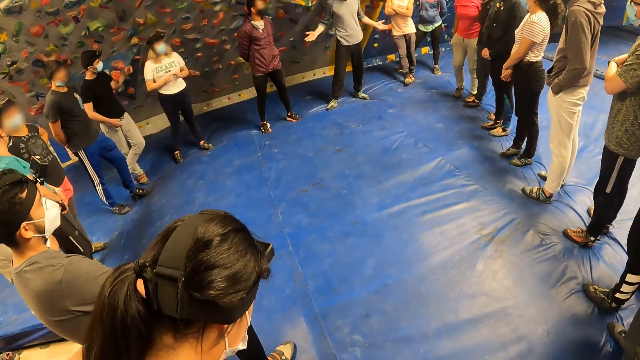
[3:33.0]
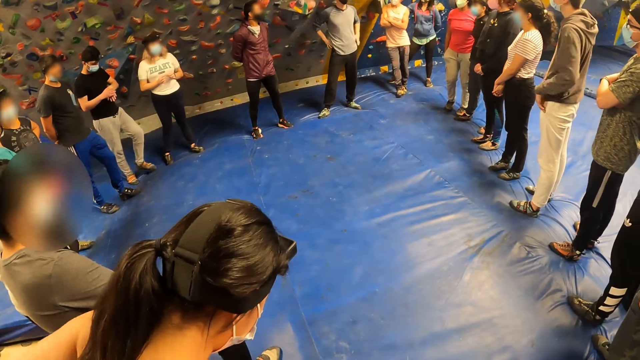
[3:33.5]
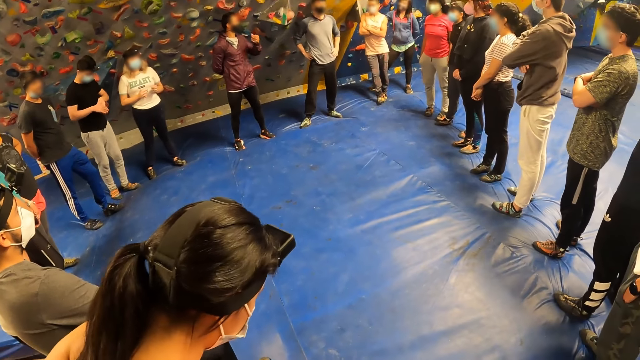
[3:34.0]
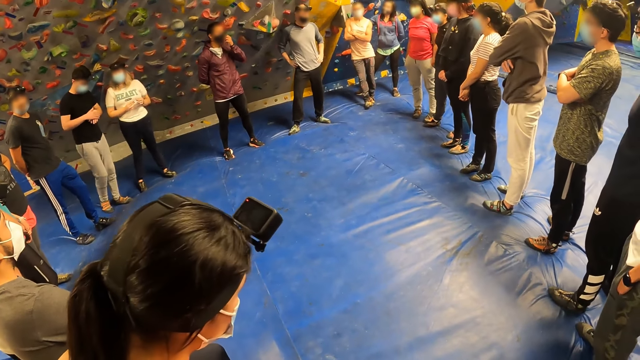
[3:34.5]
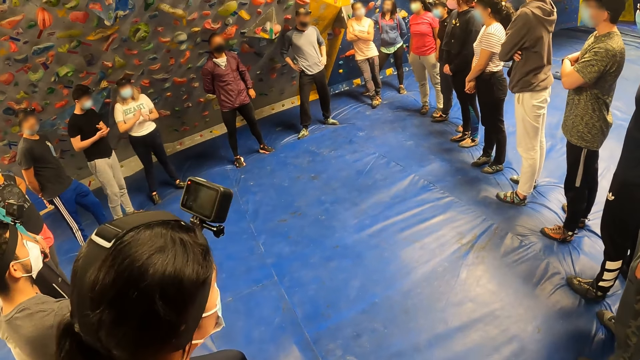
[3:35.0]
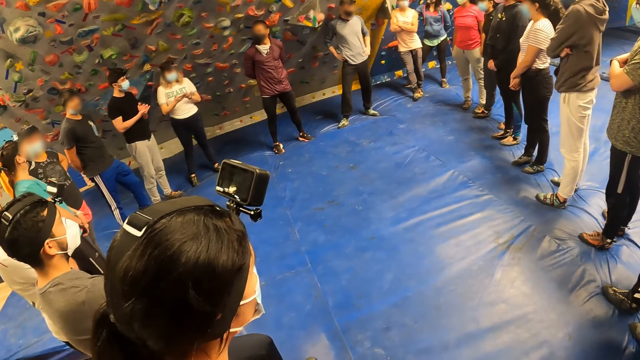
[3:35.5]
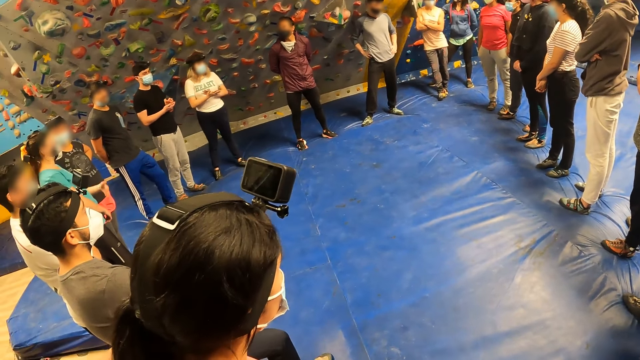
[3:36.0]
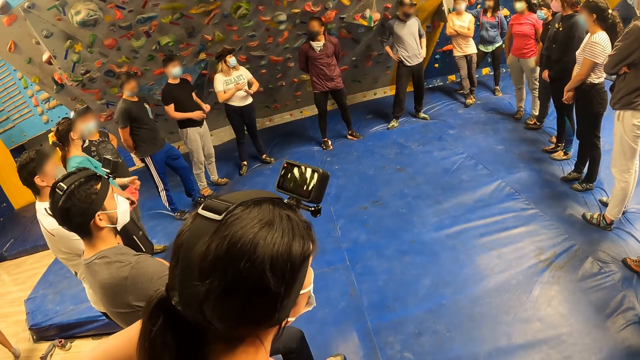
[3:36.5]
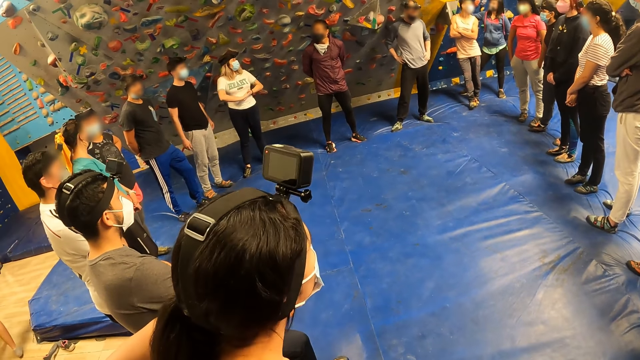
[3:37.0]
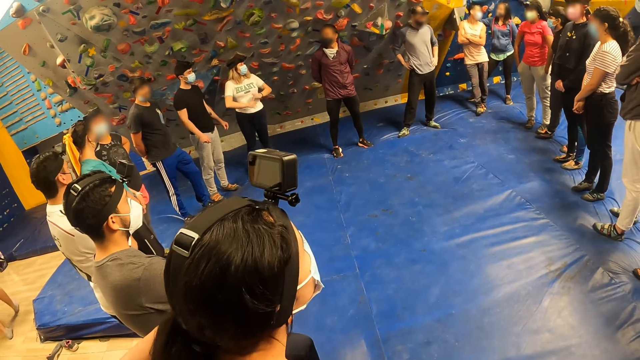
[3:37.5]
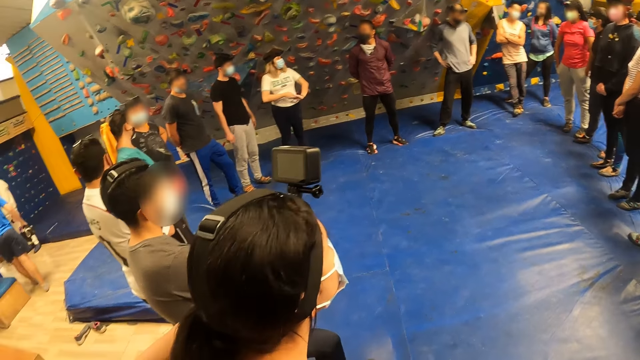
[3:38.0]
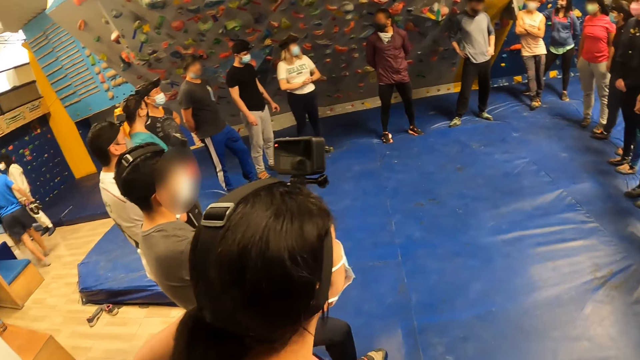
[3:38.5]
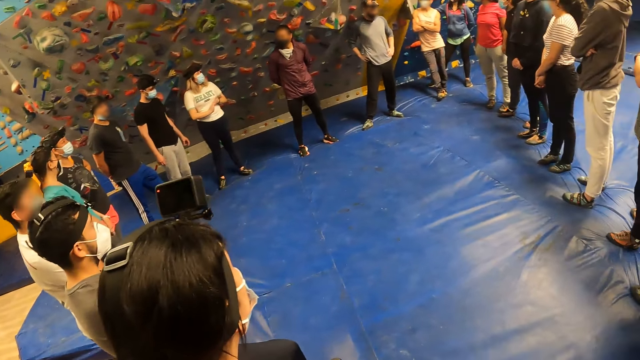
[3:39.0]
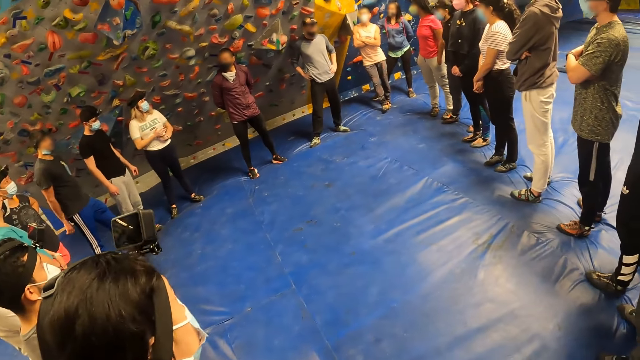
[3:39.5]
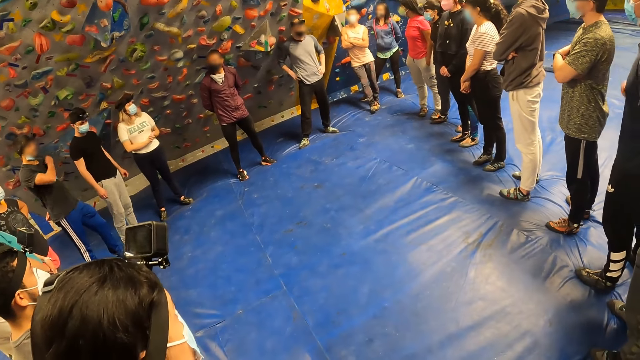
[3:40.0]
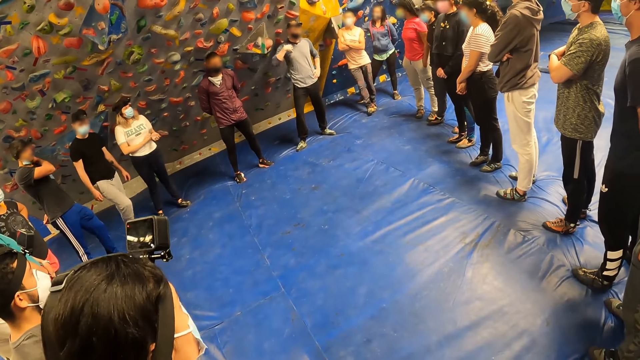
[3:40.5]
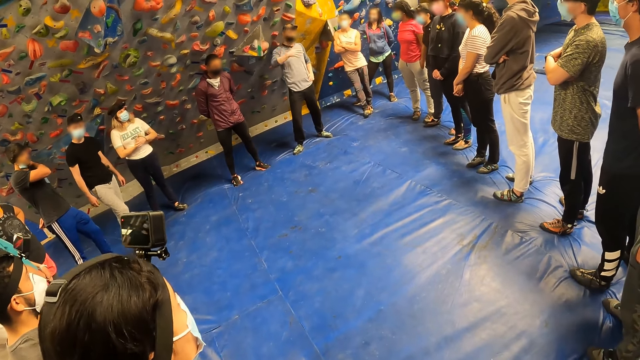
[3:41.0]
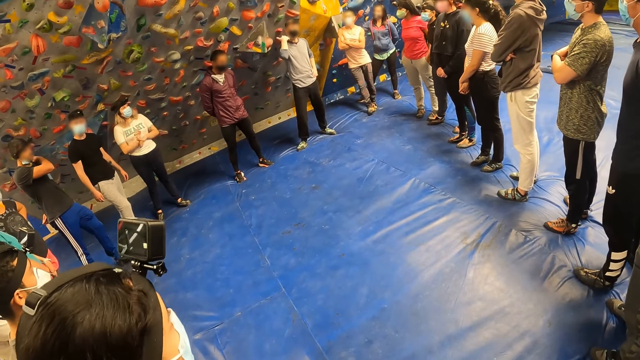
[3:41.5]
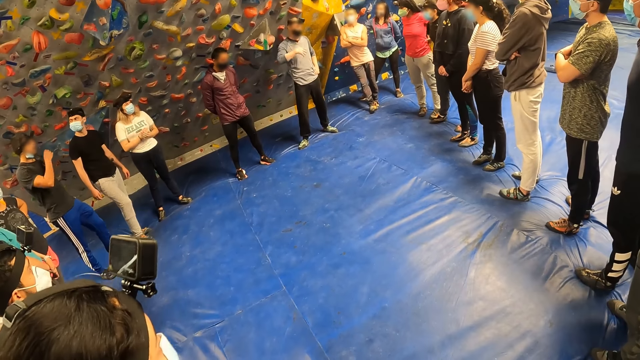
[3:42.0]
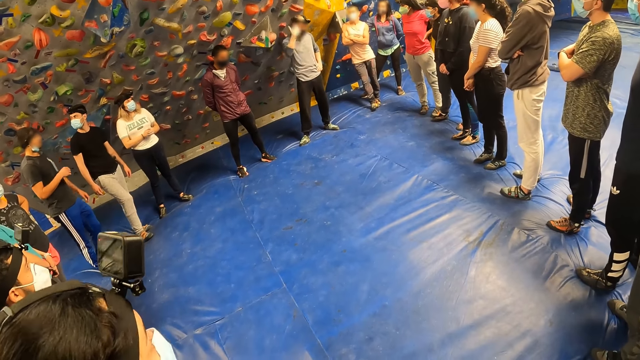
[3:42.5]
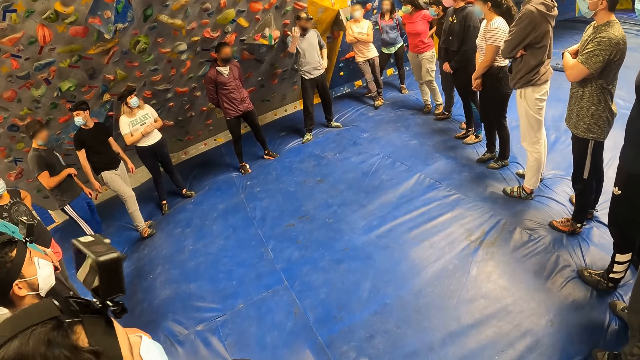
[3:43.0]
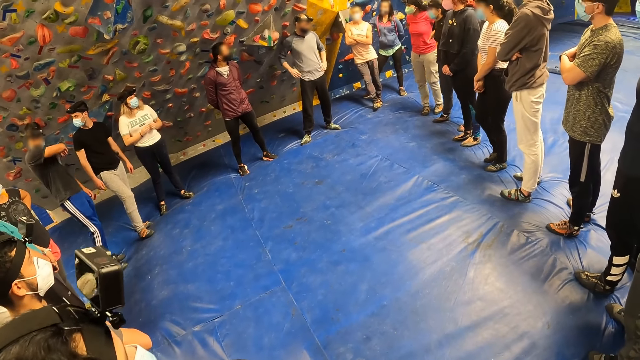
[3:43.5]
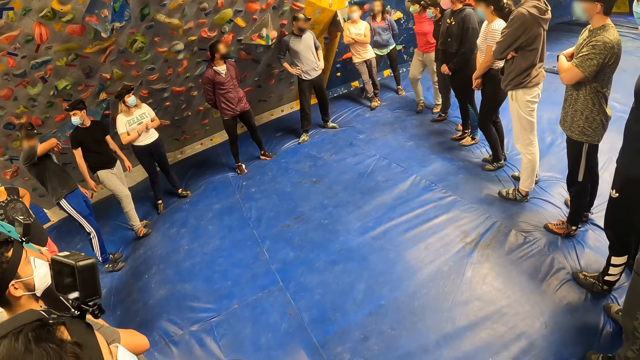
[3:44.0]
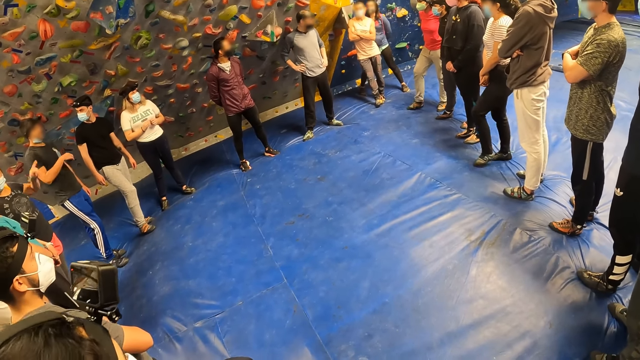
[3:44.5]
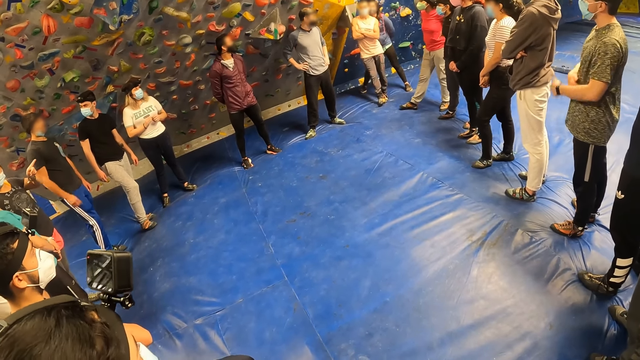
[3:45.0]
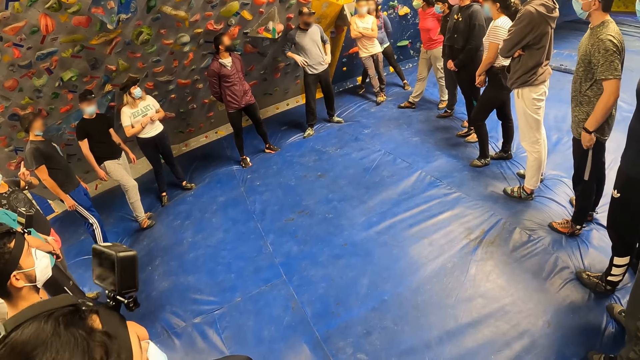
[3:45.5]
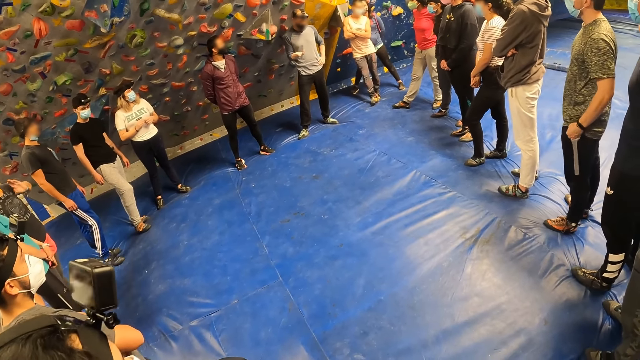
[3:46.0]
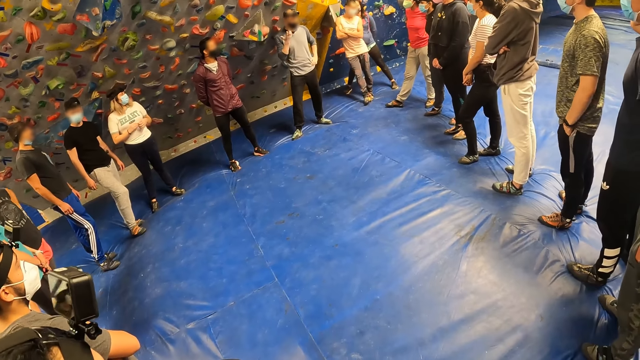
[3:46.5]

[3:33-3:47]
A person moves hands. Another person moves hands. Yet another person moves hands.

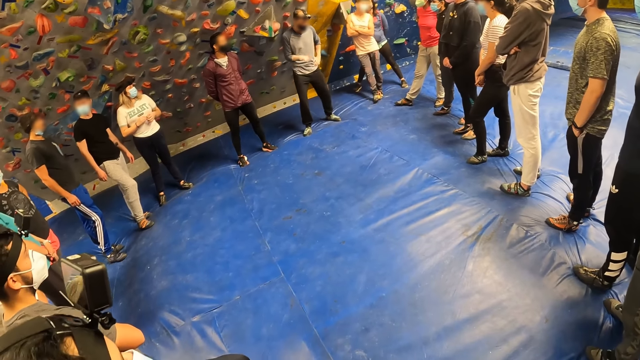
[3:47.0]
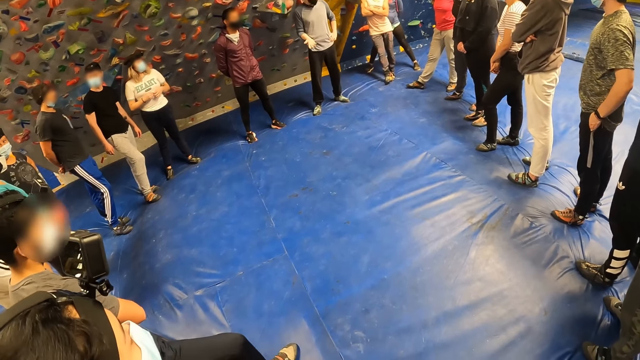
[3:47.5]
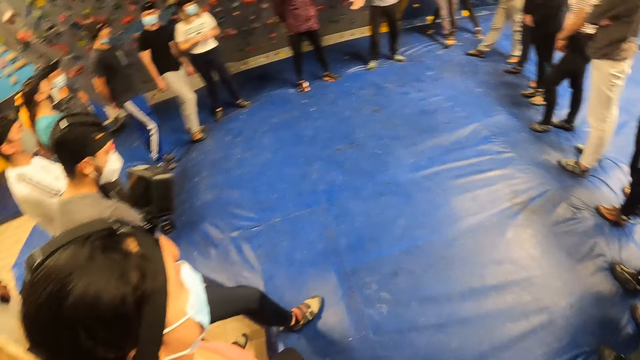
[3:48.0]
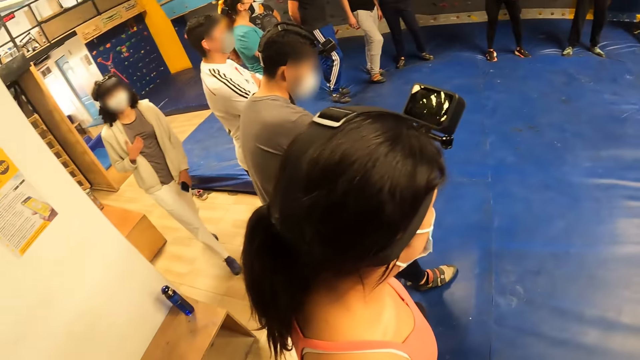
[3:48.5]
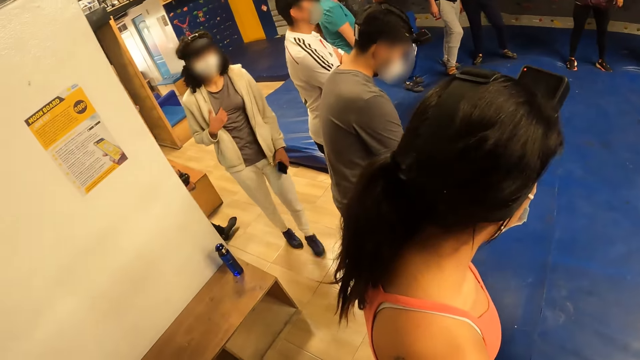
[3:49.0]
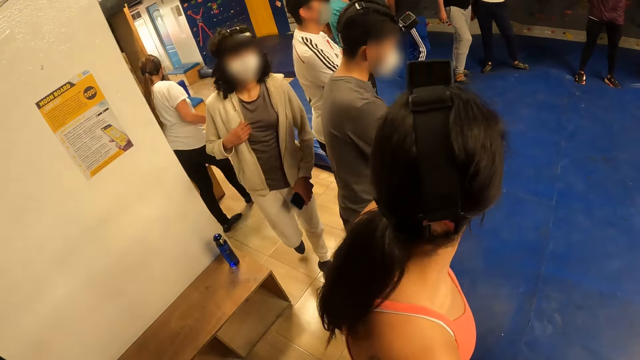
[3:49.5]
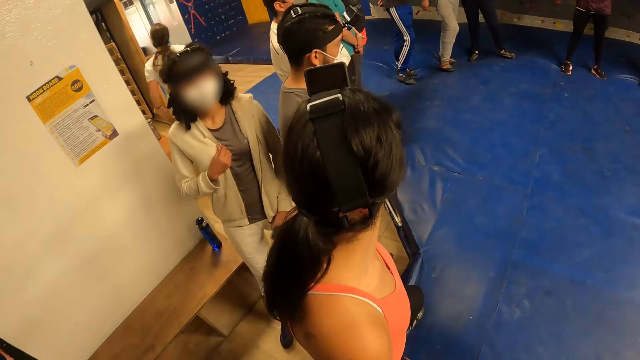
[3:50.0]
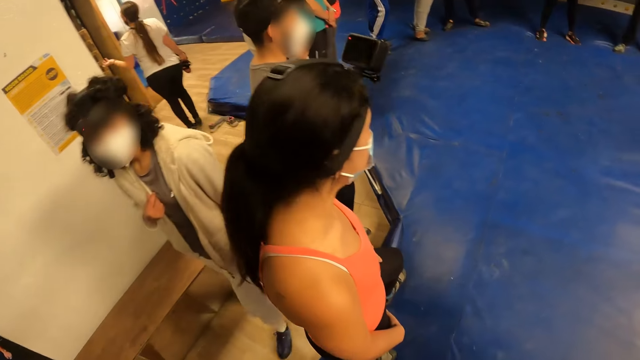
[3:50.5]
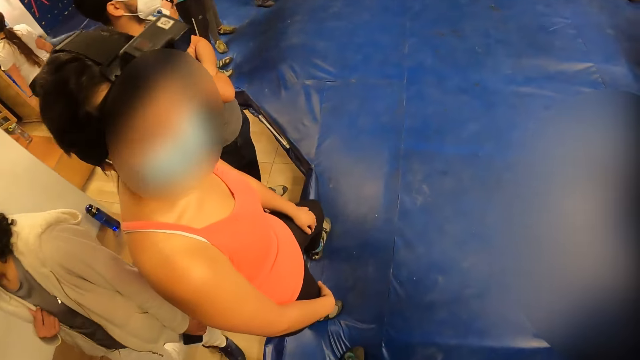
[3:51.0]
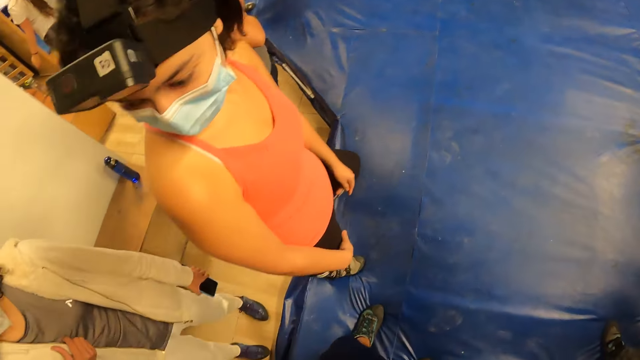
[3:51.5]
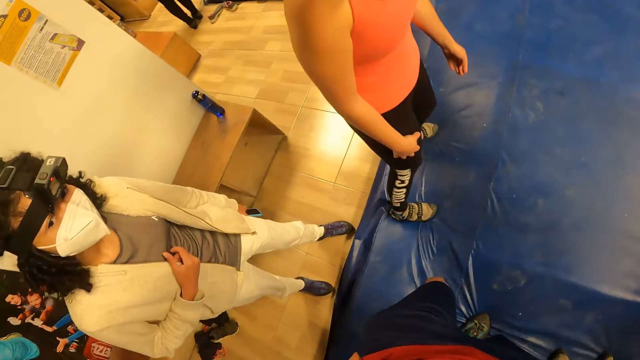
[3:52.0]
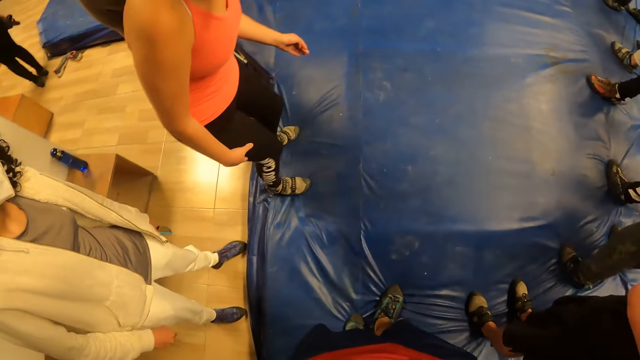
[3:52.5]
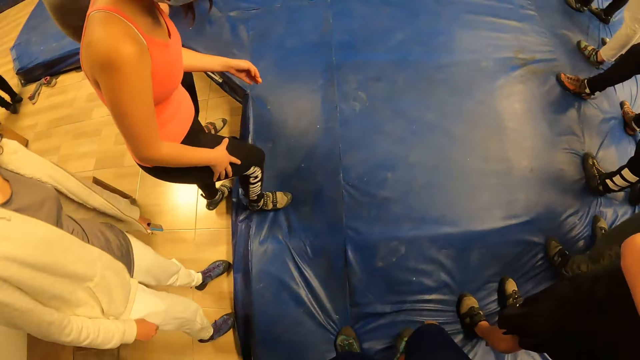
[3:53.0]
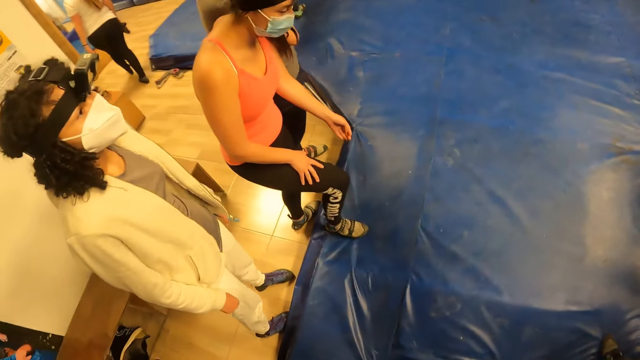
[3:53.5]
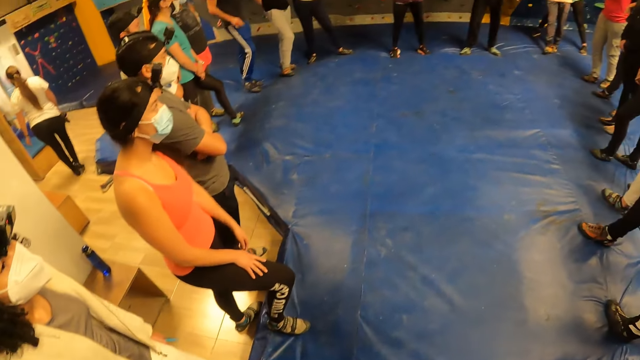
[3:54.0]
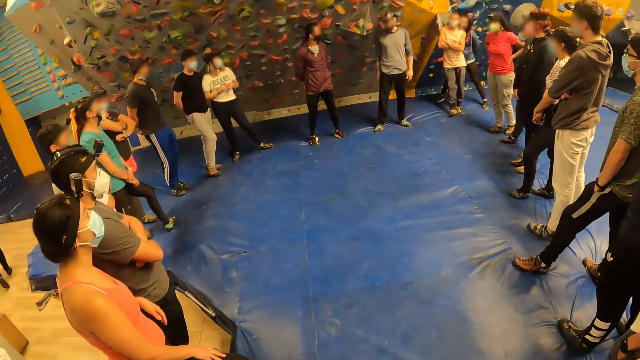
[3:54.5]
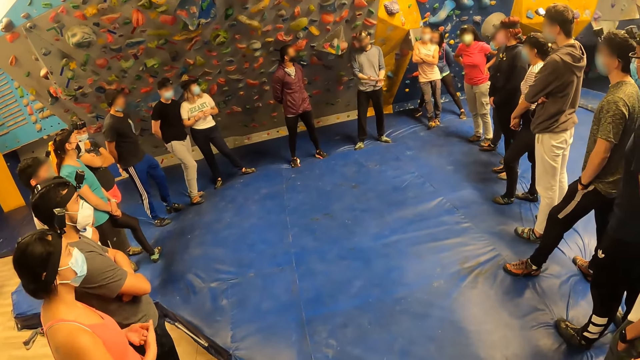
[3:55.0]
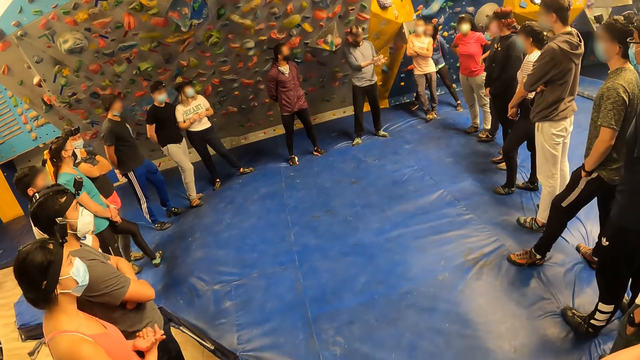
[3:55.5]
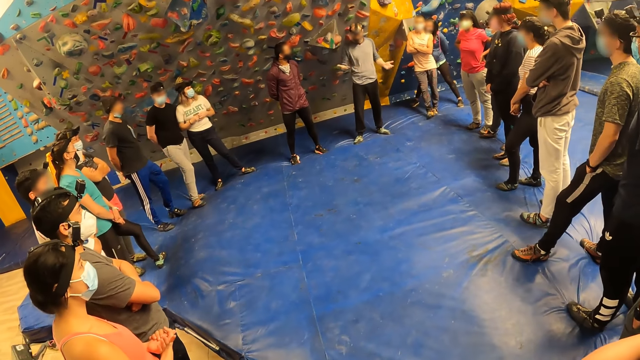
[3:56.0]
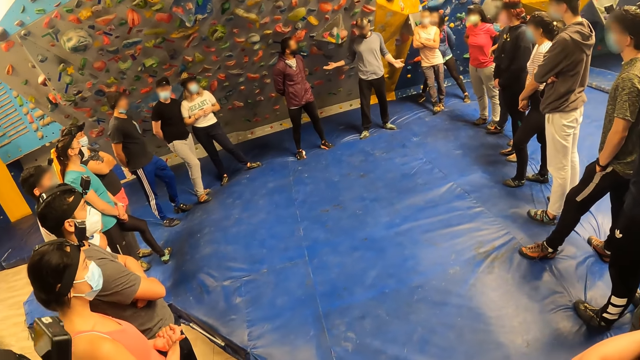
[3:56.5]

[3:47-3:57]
A woman walks towards the camera wearer. The camera wearer looks around. A person walks around. Another person moves hands.
